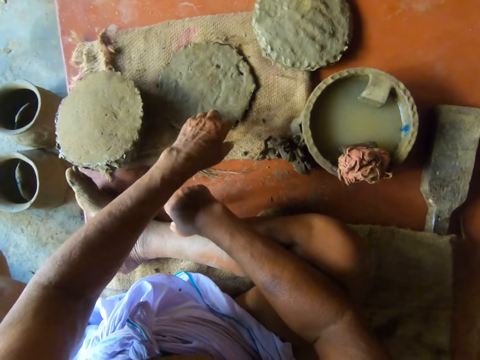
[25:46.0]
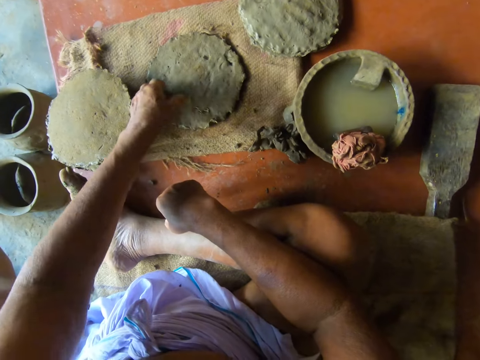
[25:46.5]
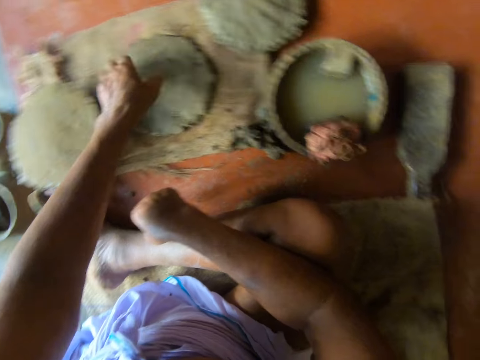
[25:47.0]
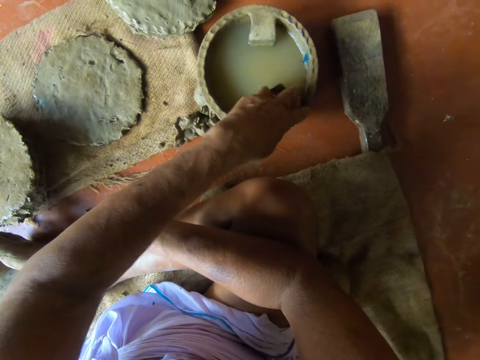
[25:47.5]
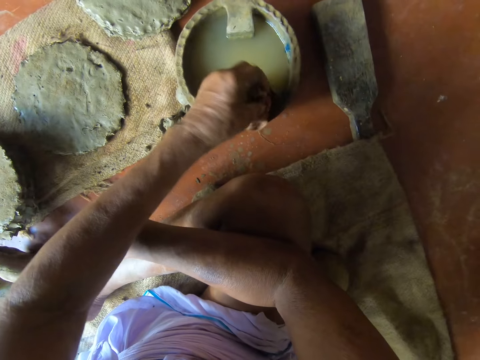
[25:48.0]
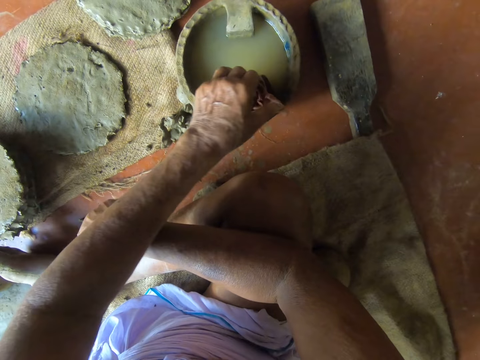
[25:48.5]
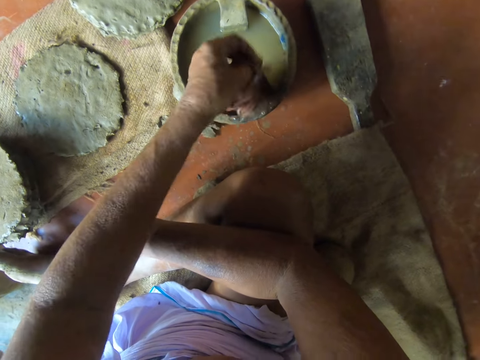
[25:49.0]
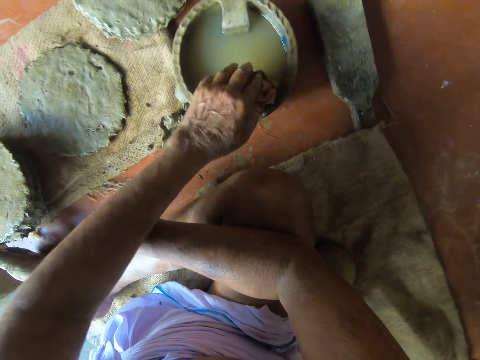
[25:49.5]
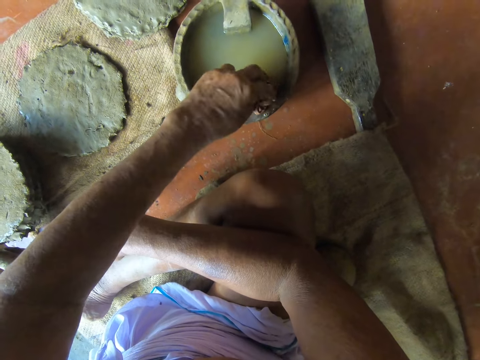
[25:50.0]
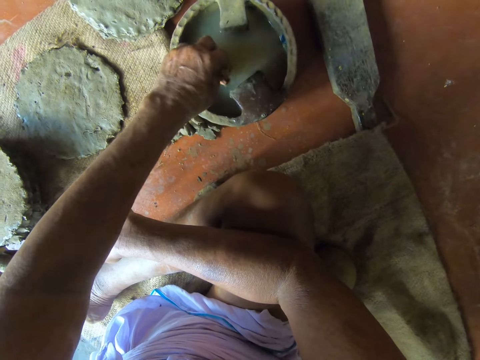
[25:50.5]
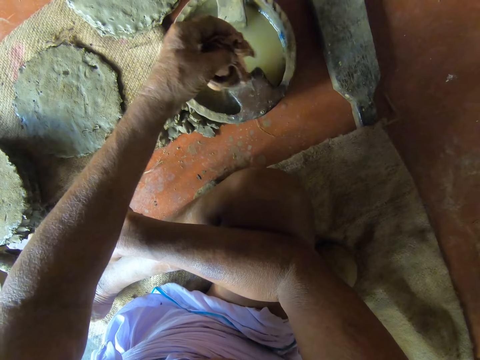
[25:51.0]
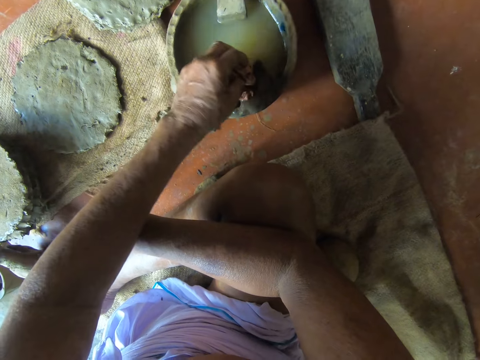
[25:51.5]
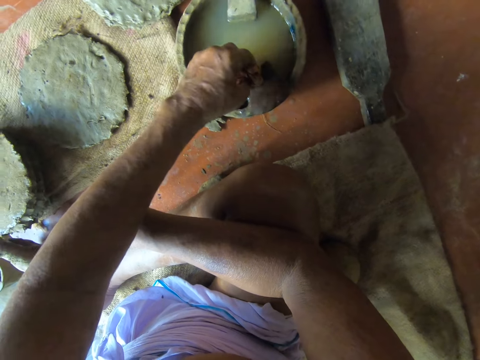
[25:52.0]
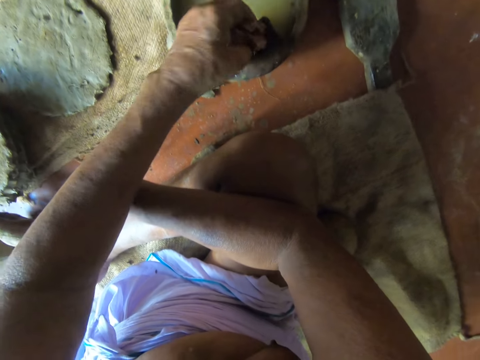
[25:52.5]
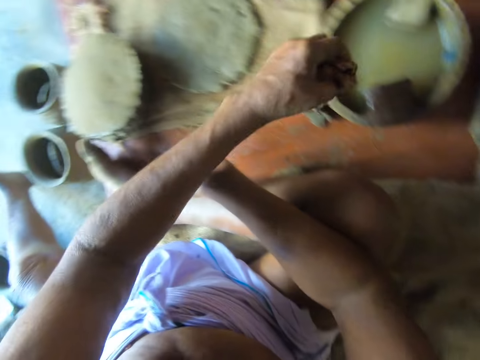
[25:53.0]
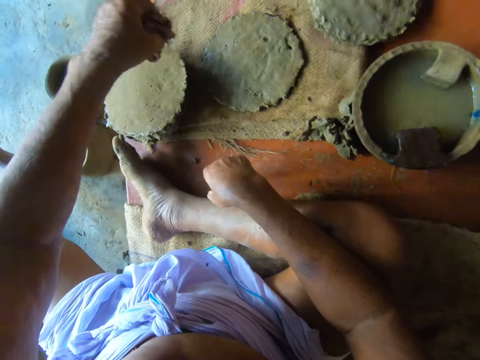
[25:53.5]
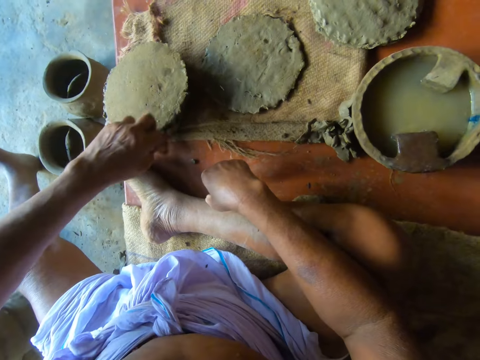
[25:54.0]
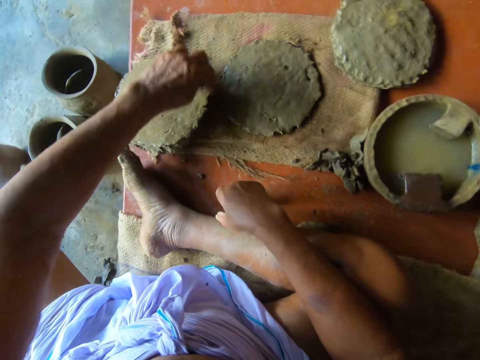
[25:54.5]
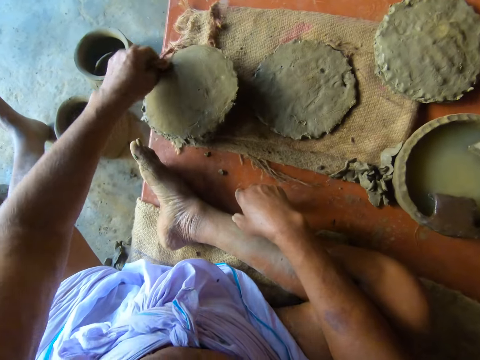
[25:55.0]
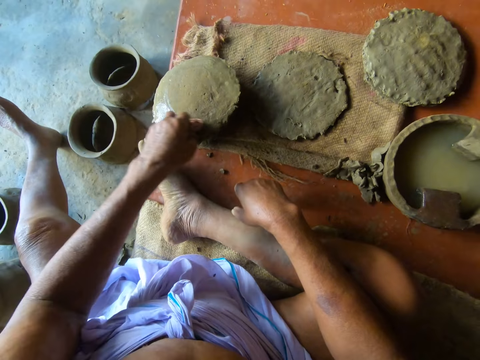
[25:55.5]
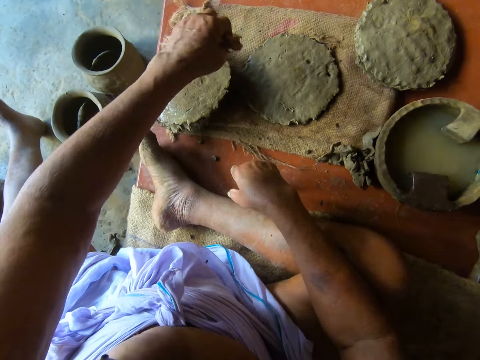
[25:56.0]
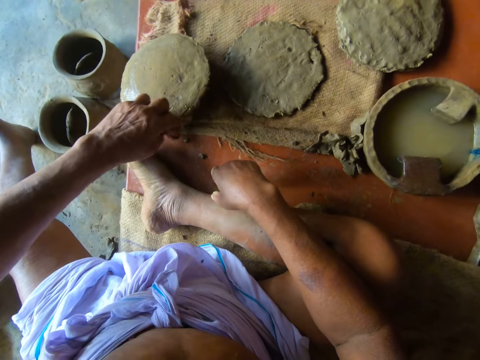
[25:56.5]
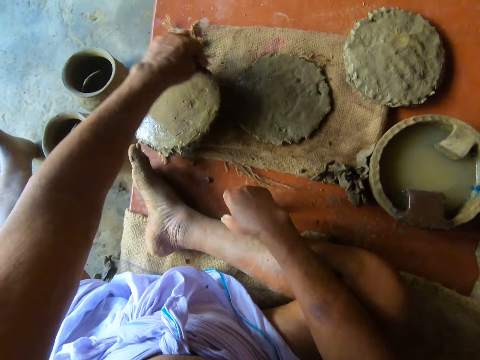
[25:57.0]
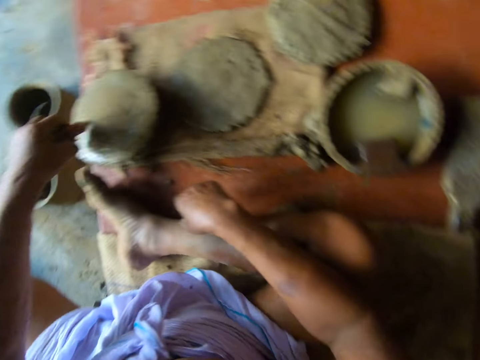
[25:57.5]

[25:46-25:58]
The camera wearer puts clay on the sack. He takes a cloth. He folds the rag on the bowl of water with his left hand. He turns the cloth. He dips the rag in his left hand in the bowl of water. He turns the cloth. He presses the rag in his left hand against the bowl of water. He wipes the clay pot foot on the mat with the rag in his left hand.

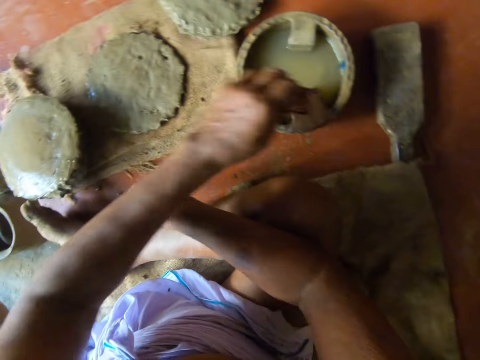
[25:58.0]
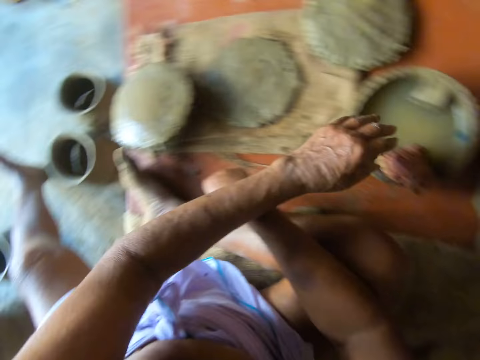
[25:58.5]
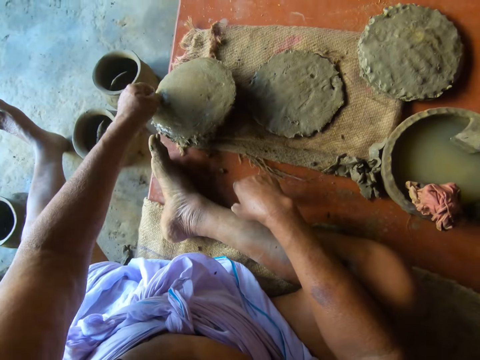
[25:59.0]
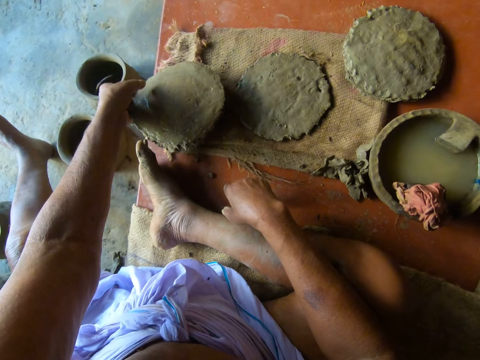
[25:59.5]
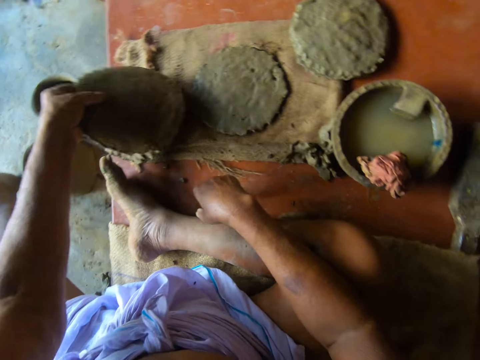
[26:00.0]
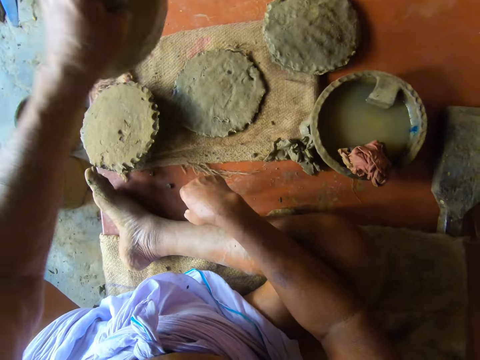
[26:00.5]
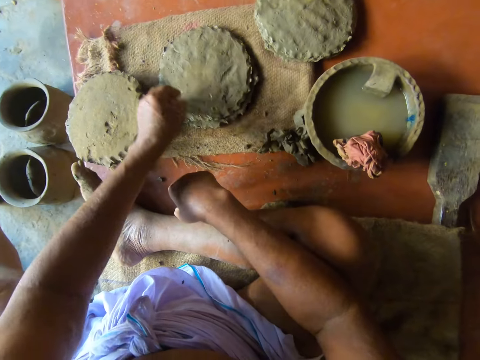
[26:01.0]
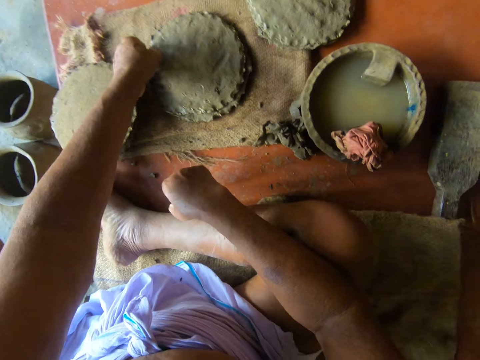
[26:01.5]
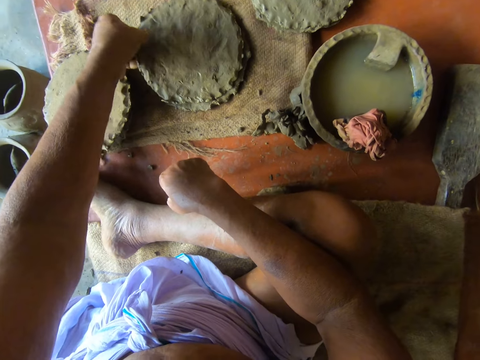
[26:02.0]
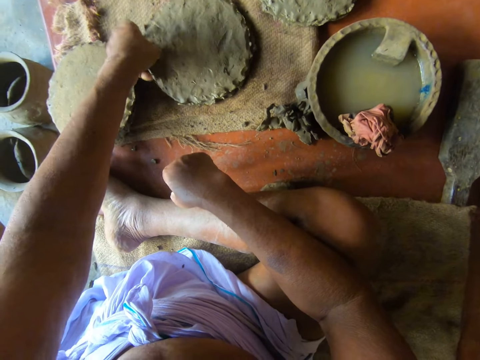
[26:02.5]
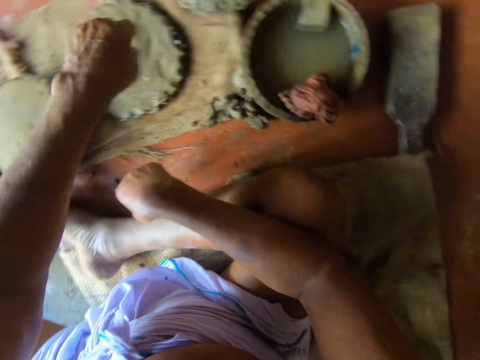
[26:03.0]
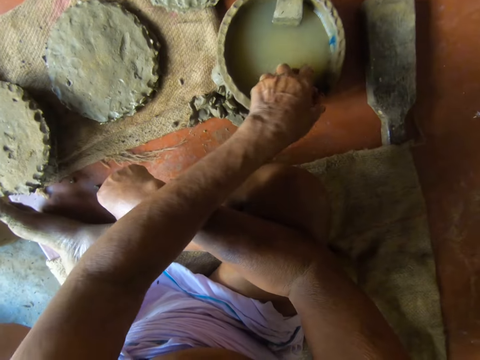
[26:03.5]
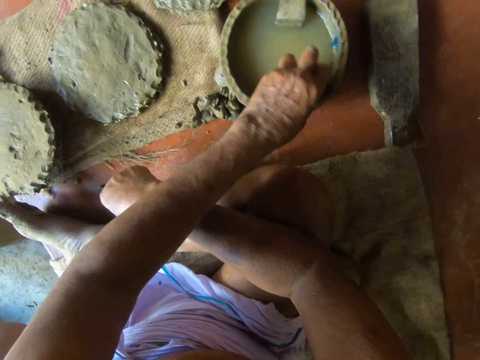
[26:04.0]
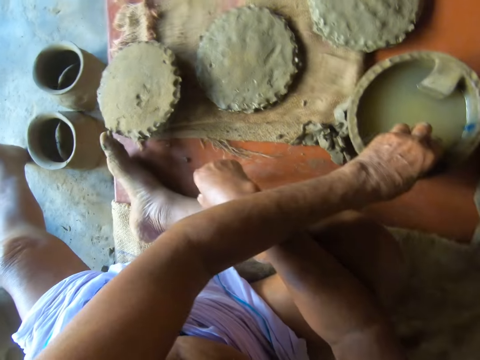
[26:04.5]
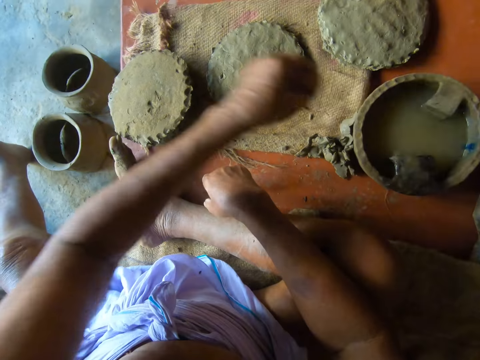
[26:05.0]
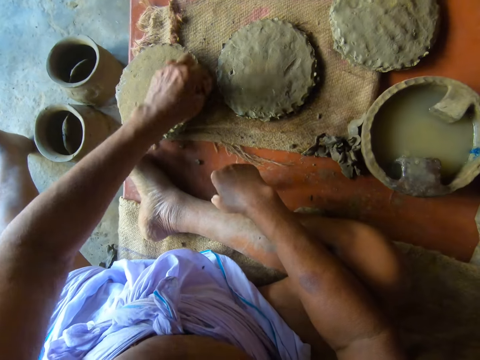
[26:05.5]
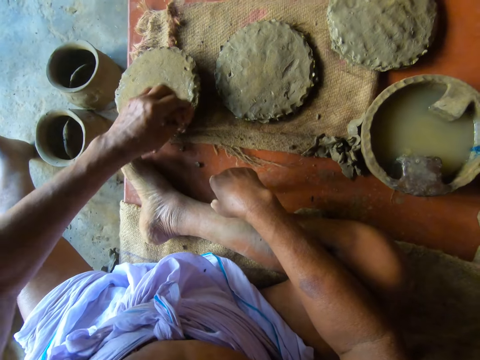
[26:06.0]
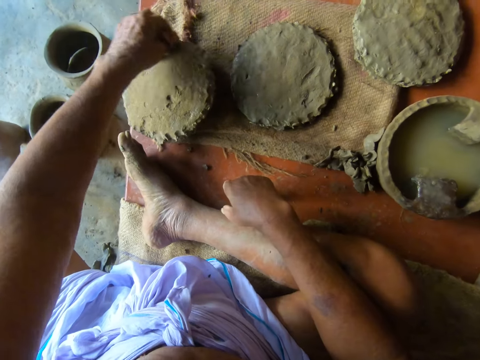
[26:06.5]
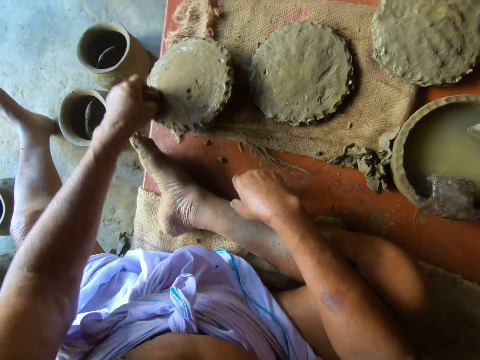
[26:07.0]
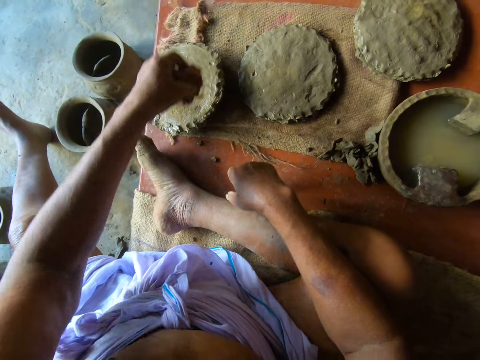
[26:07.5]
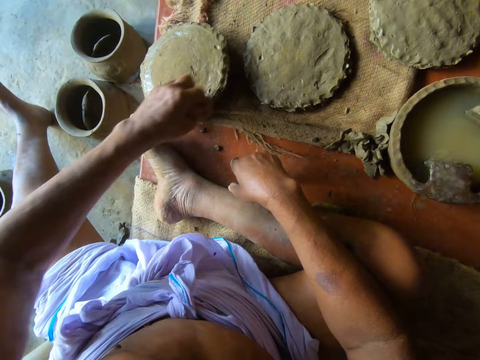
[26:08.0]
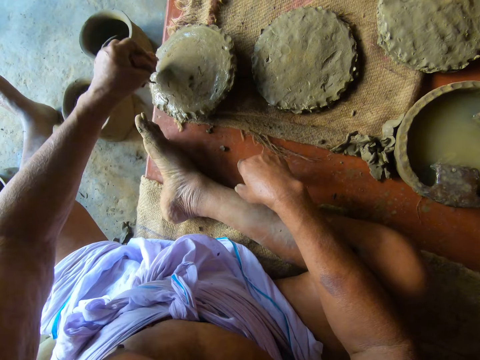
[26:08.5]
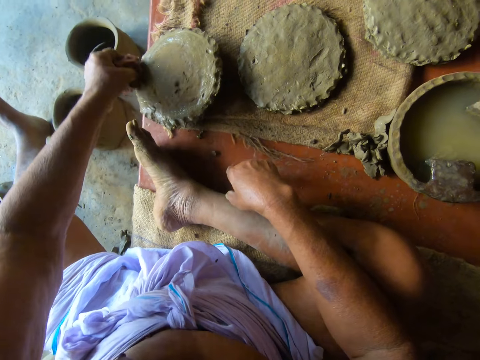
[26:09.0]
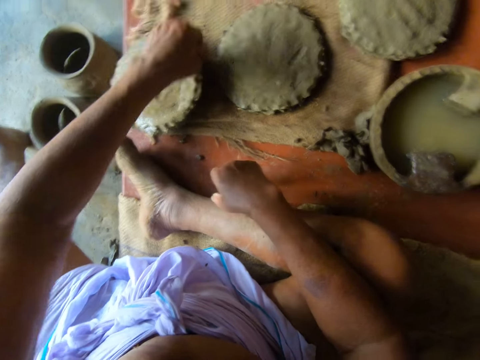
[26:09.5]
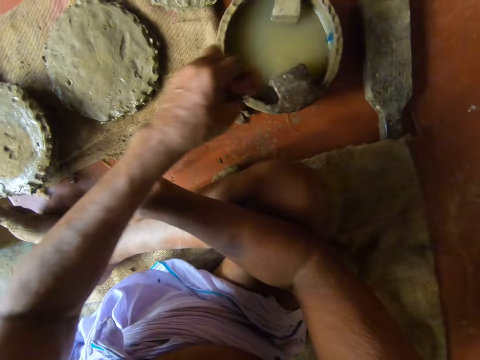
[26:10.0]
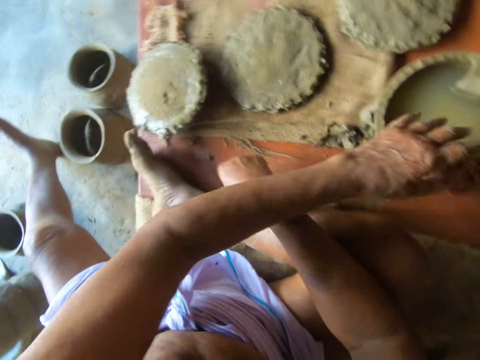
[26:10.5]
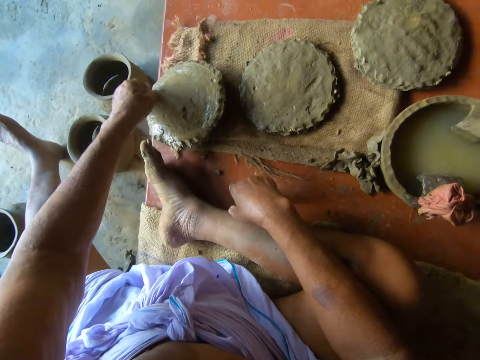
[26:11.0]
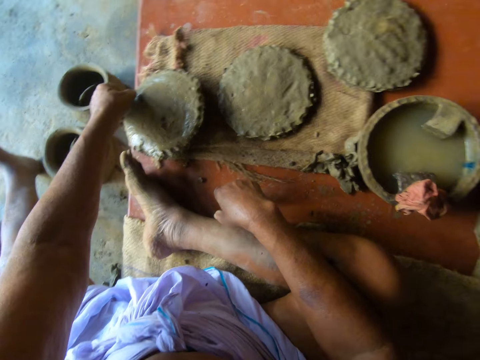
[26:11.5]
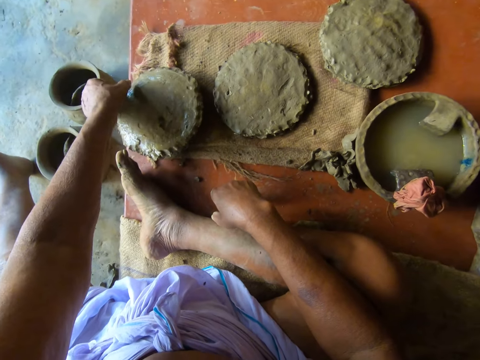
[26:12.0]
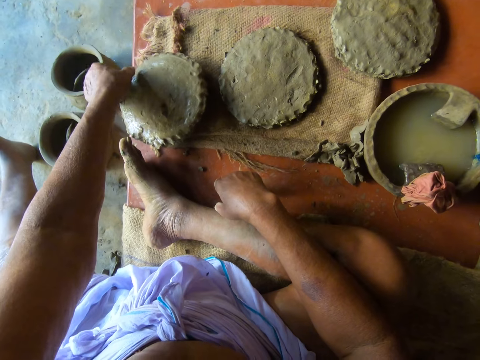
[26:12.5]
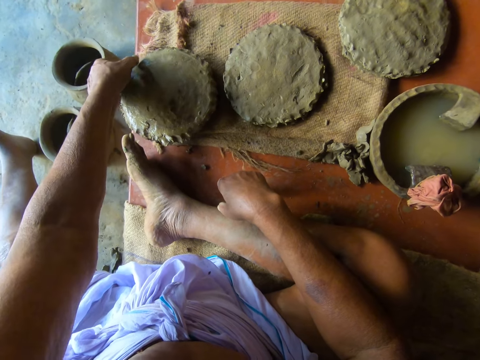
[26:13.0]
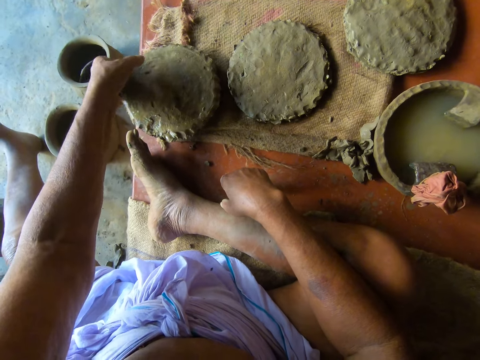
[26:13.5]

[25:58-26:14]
The camera wearer drops the rag in his left hand on the bowl of water. He picks the clay pot foot on the mat with his left hand. He stacks the clay pot foot in his left hand on the mat. He adjusts the clay pot foot on the mat with his left hand. He squeezes the rag on the bowl with his left hand. He takes the cloth. He wipes the clay pot foot on the mat with the rag in his left hand. He drops the rag in his left hand on the bowl of water. He picks the clay pot foot on the mat with his left hand.
